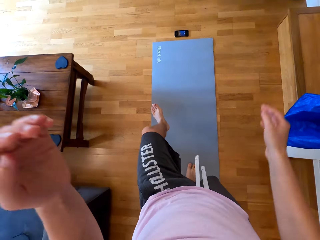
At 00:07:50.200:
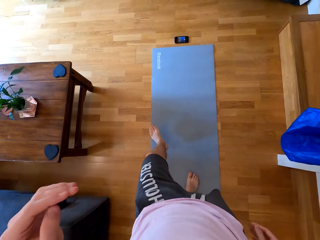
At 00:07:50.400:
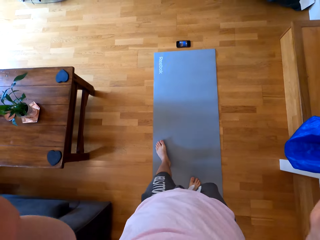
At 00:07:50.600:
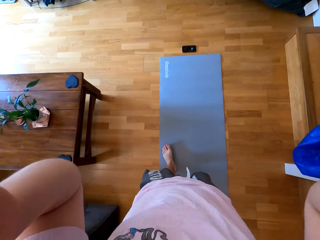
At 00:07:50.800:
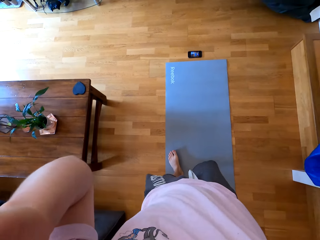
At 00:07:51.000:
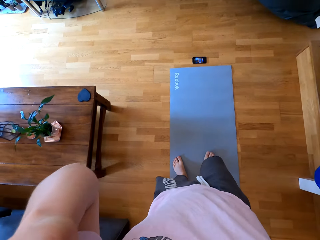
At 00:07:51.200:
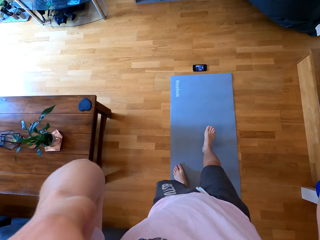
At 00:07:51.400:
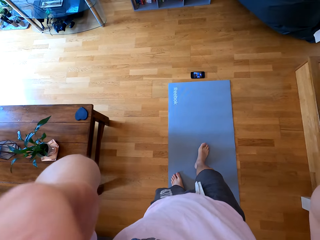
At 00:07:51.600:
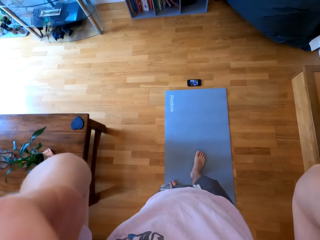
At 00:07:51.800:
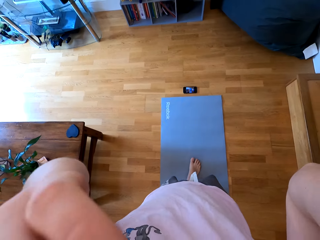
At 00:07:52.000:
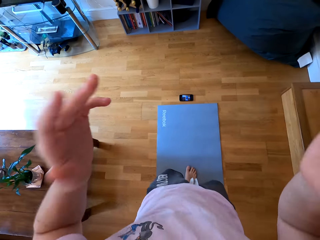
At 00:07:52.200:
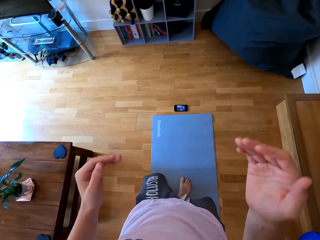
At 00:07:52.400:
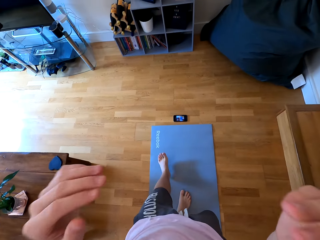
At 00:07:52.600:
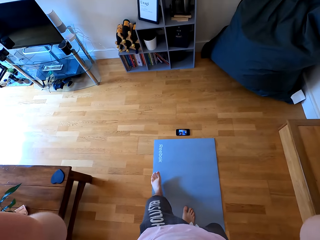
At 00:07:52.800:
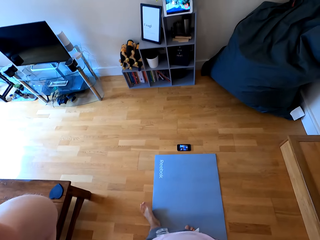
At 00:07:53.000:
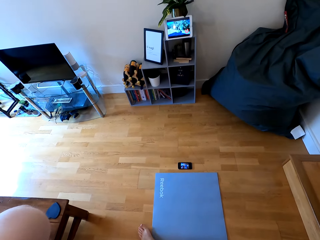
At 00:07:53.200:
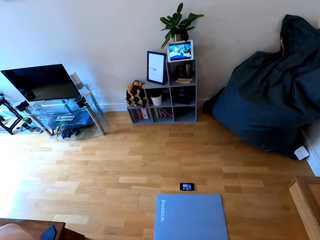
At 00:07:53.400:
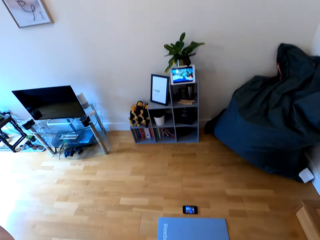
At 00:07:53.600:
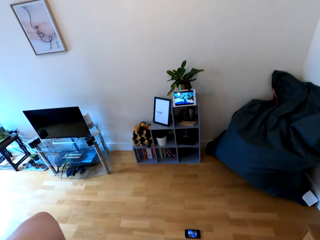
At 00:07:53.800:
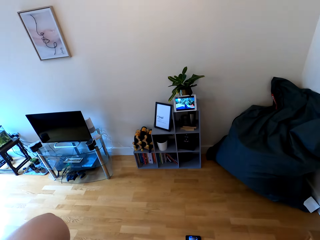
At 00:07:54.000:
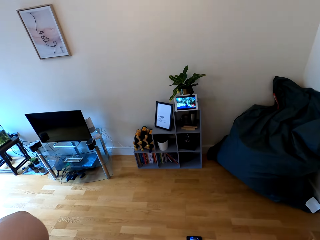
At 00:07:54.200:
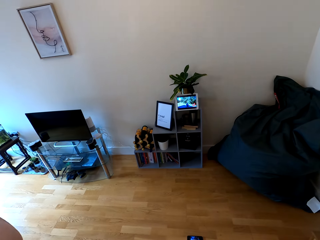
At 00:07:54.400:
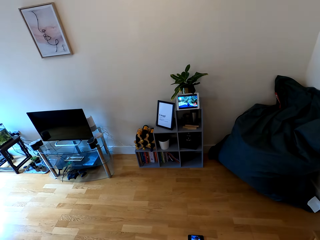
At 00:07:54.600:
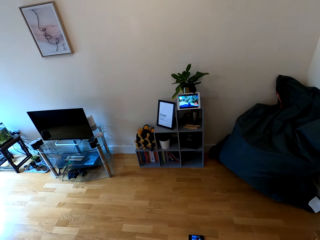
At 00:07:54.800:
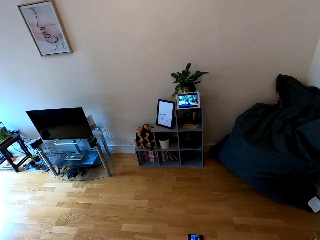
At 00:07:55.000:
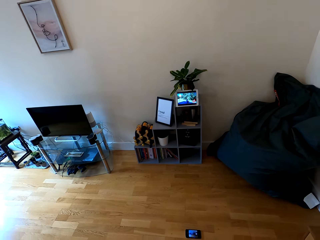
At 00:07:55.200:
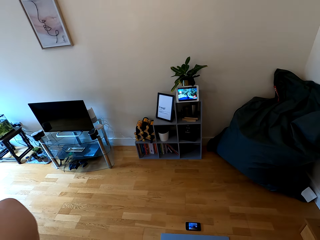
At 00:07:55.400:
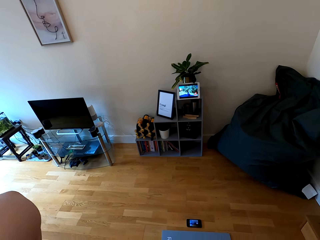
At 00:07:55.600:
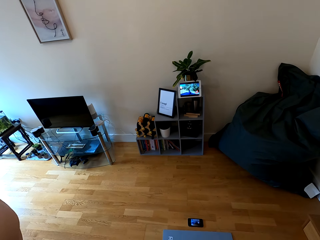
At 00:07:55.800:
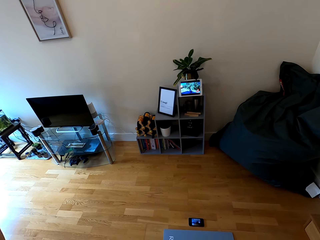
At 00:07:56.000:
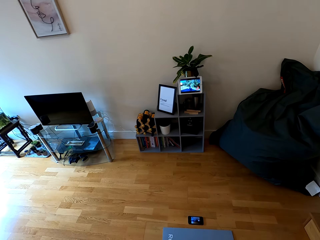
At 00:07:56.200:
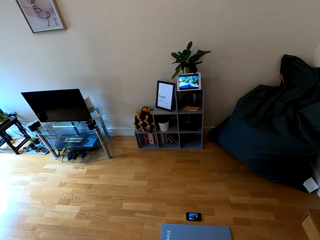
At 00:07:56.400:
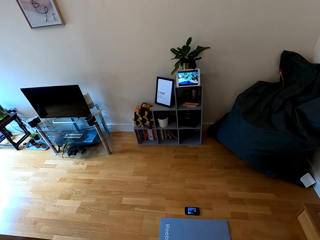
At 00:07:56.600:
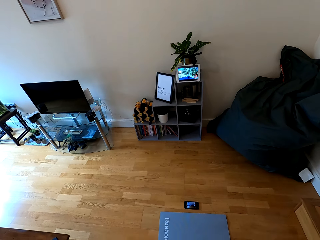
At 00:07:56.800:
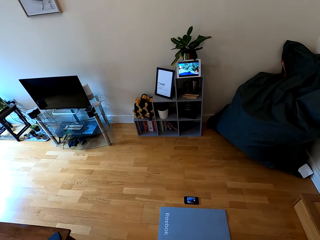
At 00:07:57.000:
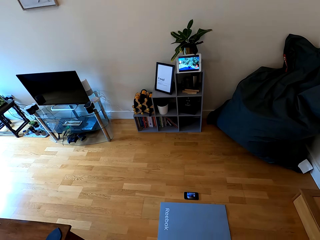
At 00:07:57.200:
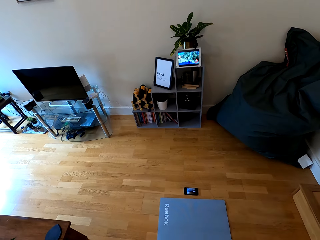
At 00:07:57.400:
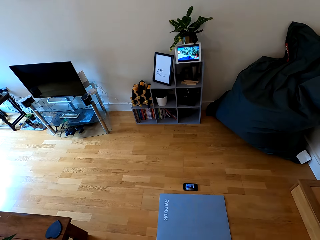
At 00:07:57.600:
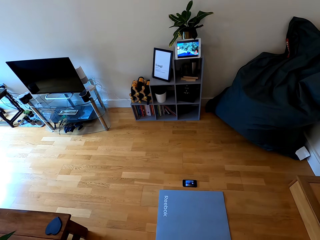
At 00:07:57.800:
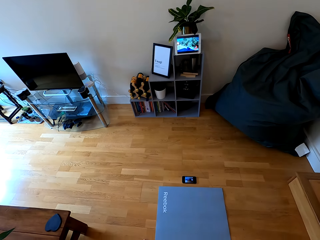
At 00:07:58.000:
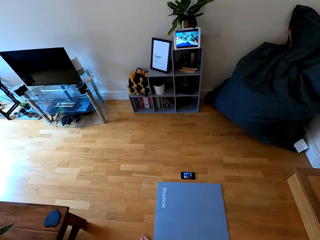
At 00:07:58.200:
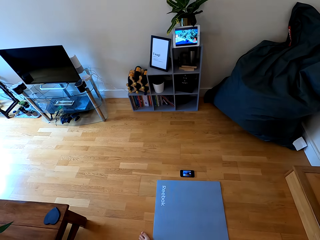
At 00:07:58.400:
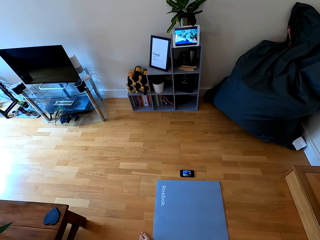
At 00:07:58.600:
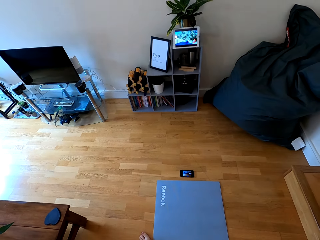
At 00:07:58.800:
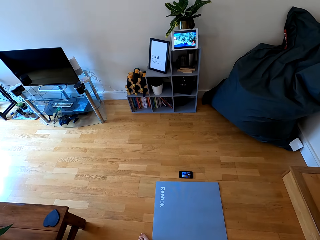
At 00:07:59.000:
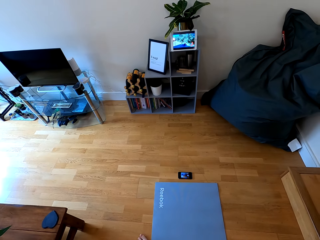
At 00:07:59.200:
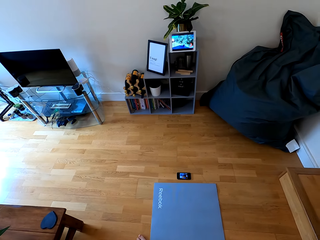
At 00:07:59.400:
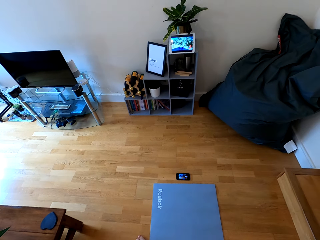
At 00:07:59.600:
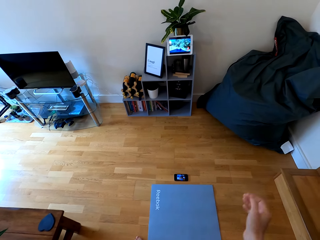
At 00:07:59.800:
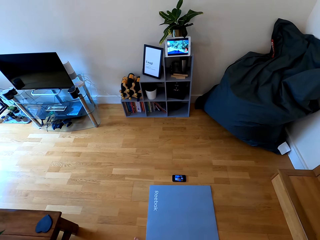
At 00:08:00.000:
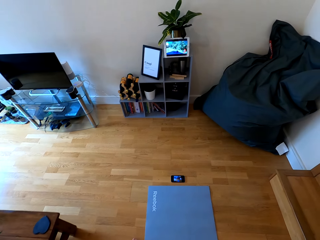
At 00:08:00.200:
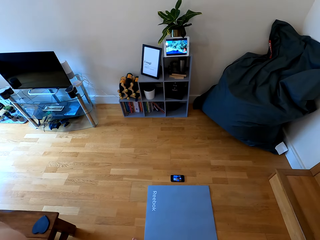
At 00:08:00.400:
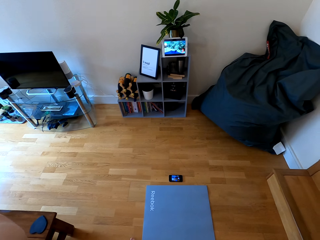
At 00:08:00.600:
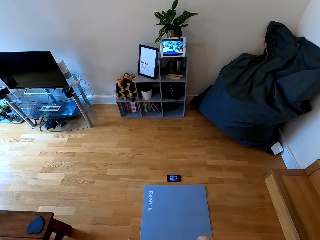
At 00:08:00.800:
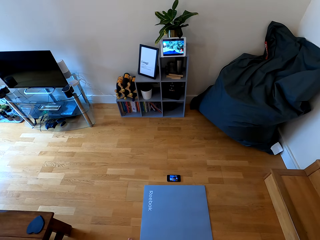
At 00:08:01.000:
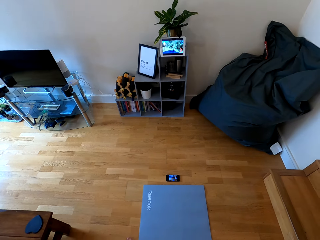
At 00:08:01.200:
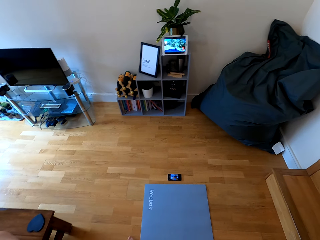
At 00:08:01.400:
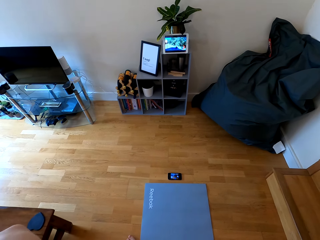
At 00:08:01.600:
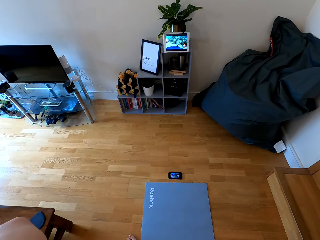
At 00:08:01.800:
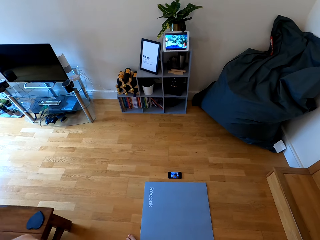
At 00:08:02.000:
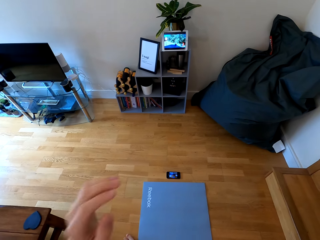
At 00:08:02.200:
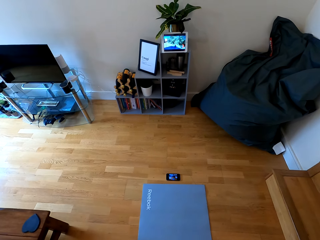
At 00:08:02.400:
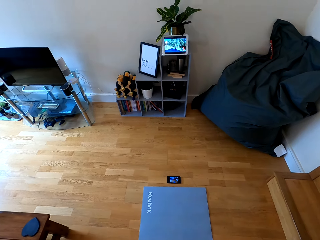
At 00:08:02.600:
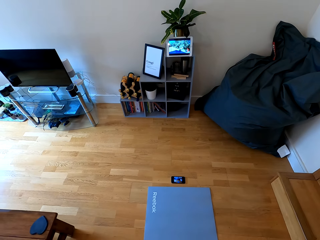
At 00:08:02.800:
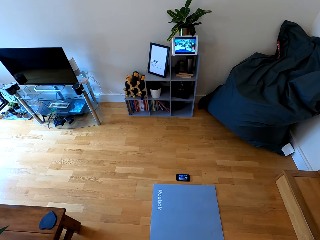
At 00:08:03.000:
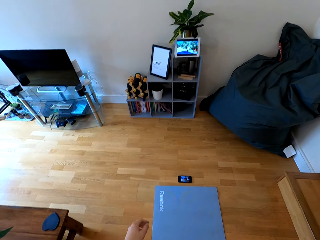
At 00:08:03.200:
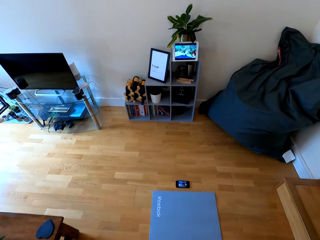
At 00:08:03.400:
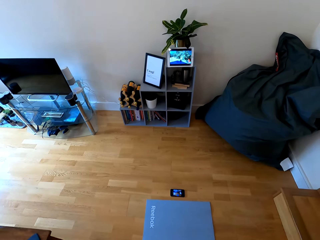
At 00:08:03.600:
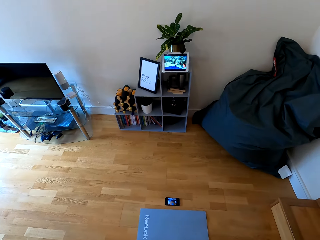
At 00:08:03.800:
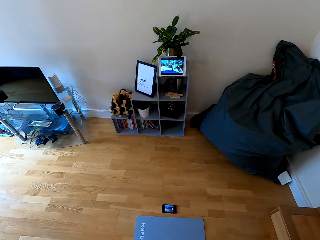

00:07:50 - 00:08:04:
The camera wearer raises both hands towards something. They withdraw both hands from something.

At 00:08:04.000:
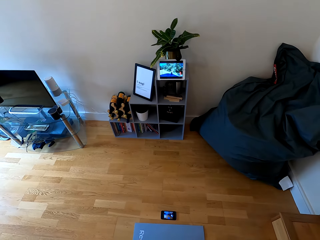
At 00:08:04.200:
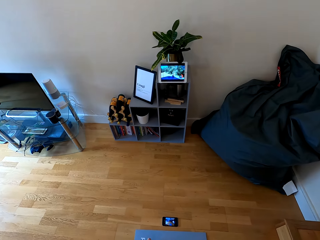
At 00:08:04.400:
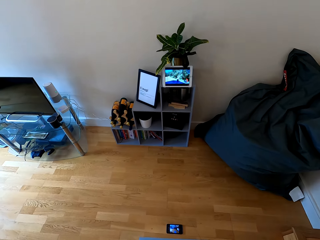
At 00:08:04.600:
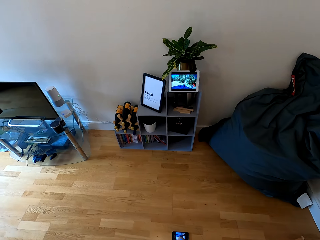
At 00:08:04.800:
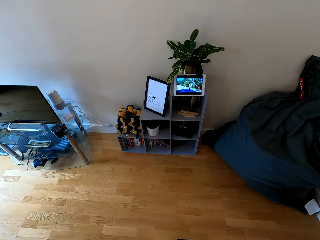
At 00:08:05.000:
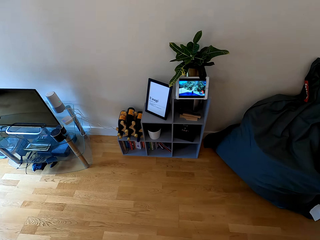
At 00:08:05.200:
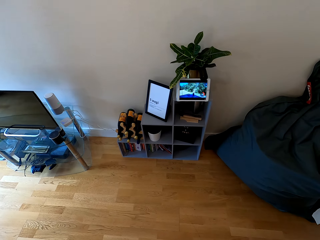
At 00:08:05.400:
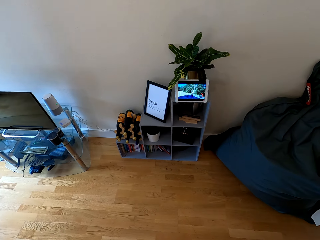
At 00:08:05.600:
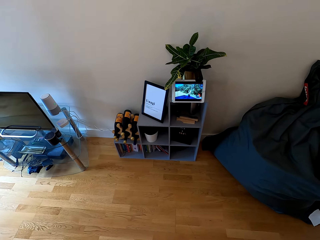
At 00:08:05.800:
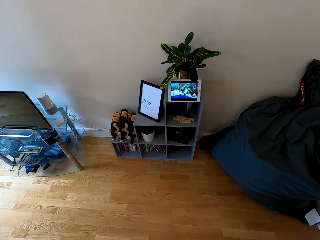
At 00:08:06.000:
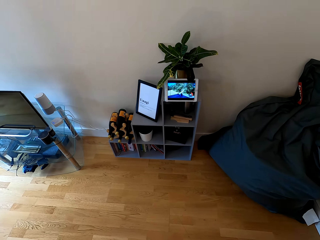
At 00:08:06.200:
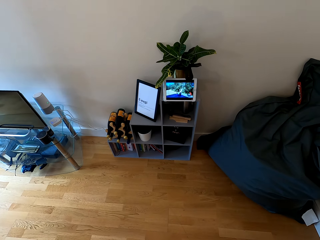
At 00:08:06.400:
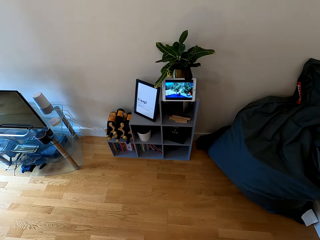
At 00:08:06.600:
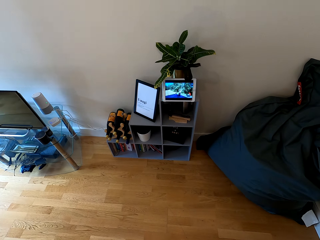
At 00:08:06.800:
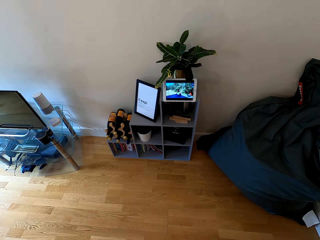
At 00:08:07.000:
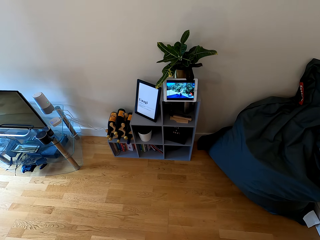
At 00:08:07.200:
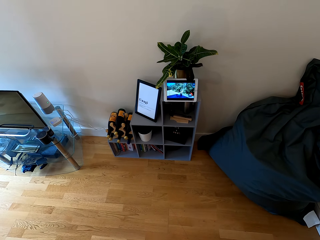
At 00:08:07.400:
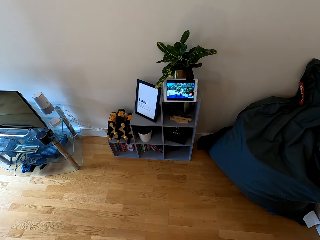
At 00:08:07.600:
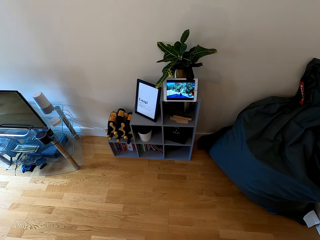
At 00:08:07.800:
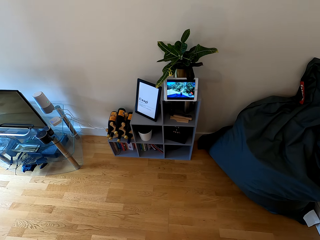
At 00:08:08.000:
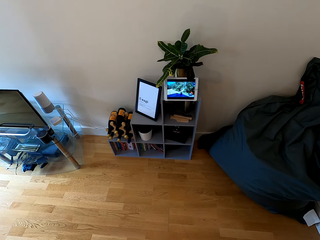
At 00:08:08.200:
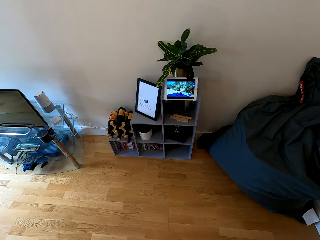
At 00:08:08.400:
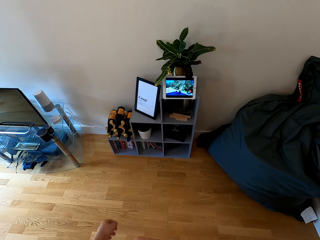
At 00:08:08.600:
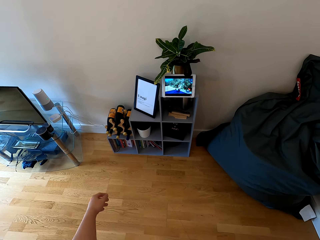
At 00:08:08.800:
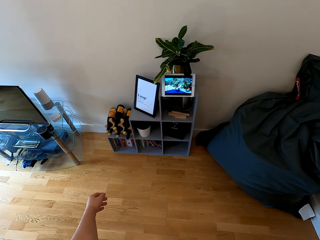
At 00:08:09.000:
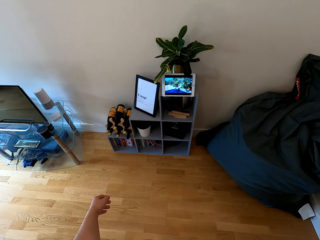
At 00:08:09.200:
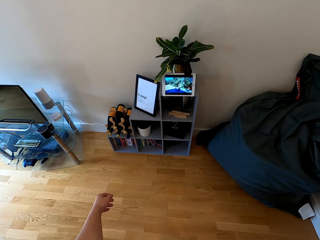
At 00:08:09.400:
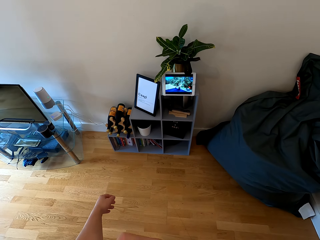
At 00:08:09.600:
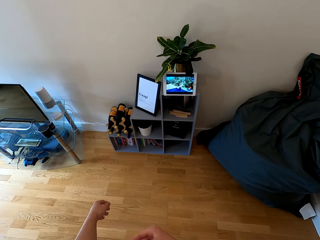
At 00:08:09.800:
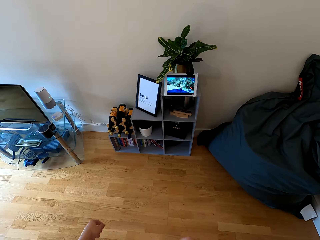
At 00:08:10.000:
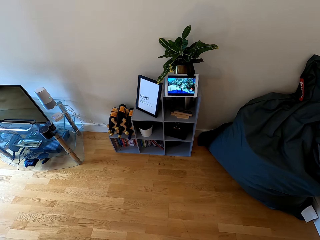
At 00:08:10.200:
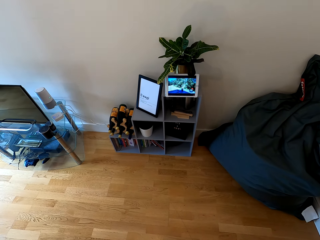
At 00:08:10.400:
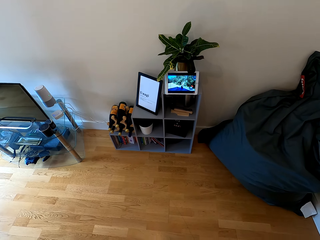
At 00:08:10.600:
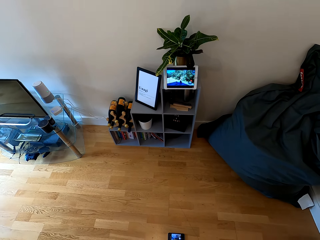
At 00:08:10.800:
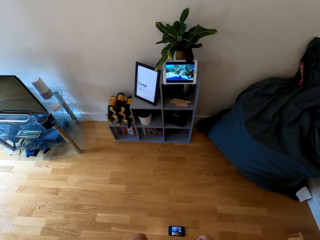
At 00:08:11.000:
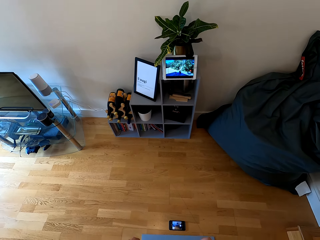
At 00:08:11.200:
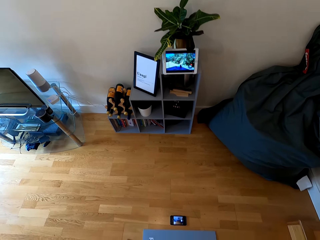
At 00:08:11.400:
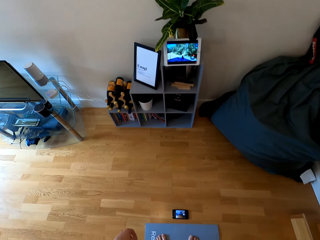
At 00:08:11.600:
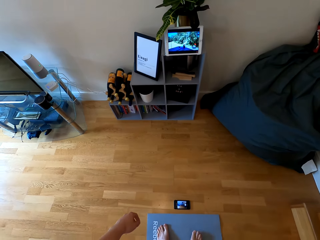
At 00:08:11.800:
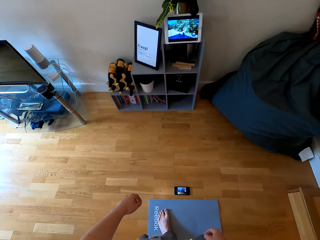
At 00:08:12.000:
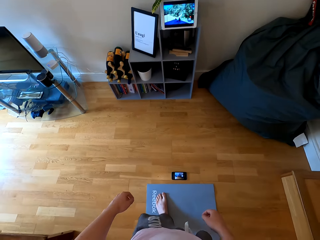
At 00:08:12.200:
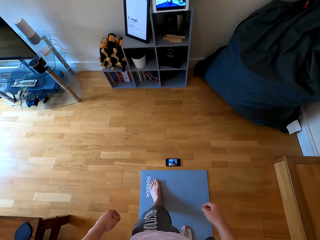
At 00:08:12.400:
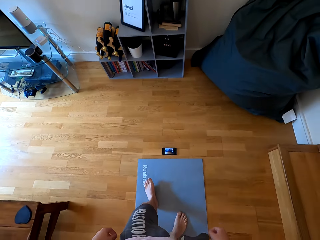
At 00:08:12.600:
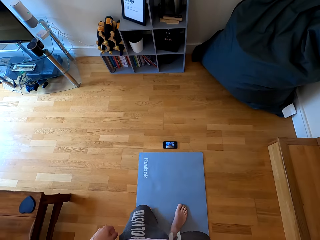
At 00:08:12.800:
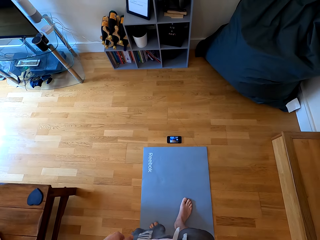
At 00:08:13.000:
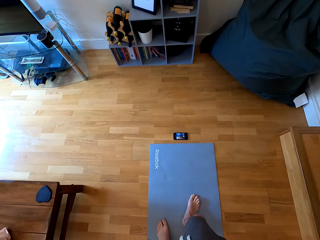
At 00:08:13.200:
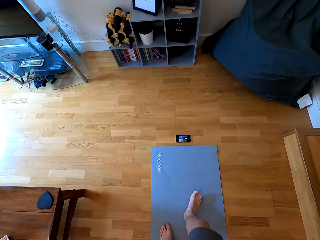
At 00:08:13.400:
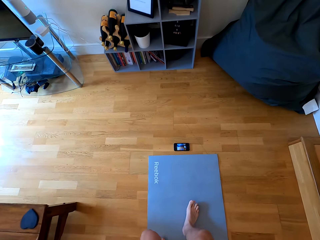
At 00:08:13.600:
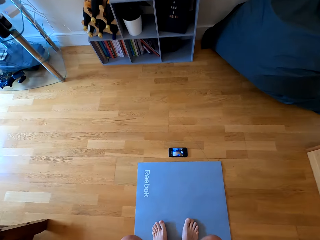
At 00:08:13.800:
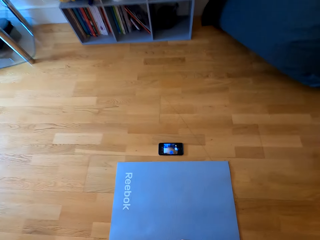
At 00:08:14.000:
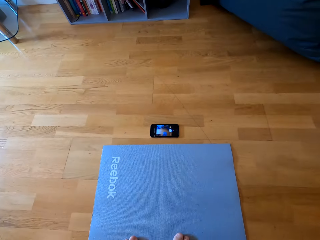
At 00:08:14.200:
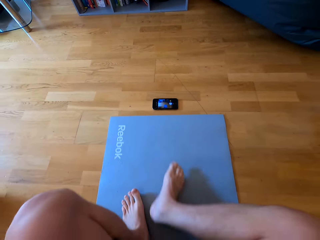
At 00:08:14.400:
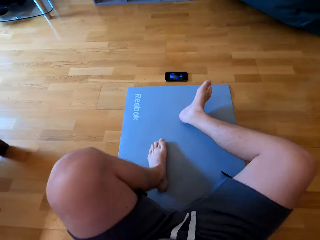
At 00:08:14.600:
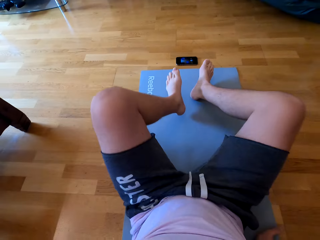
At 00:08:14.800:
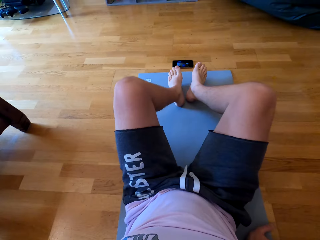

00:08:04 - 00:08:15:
The camera wearer looks at the tablet. They move back on the mat.
